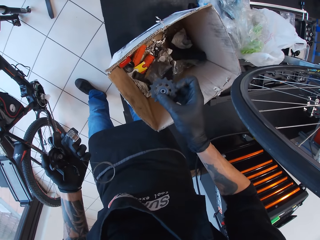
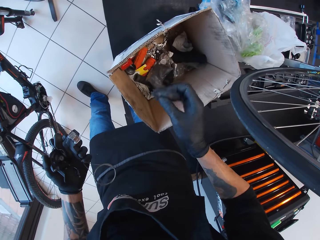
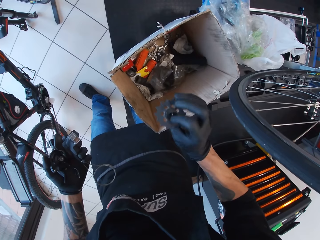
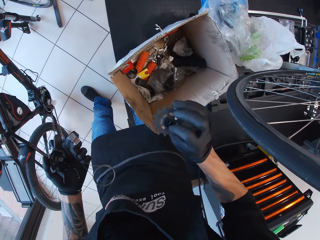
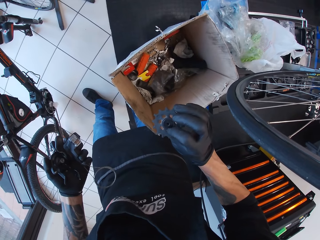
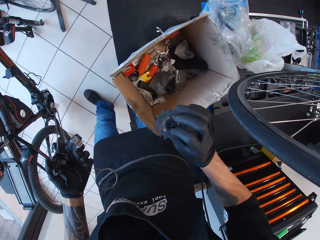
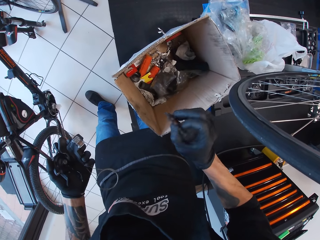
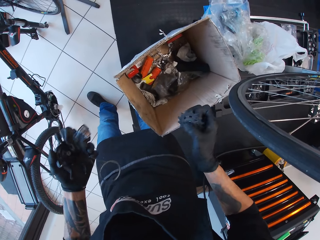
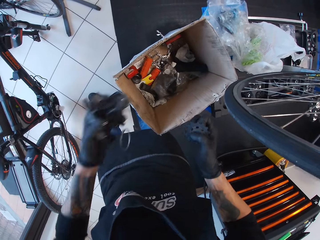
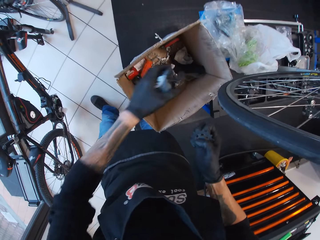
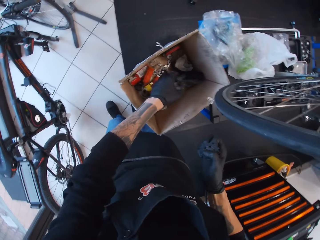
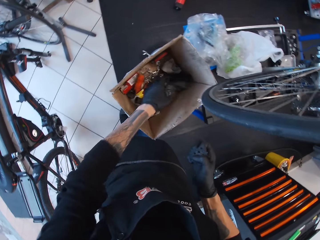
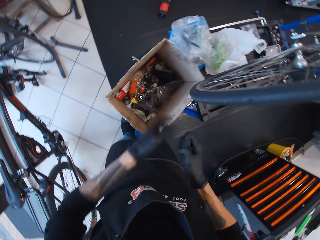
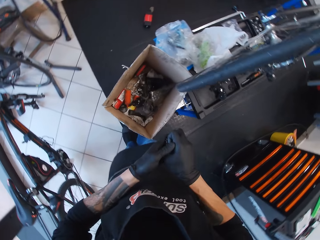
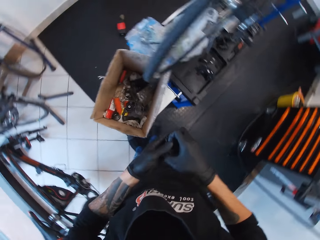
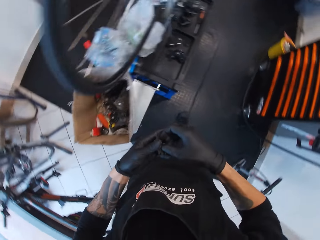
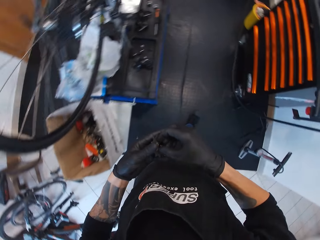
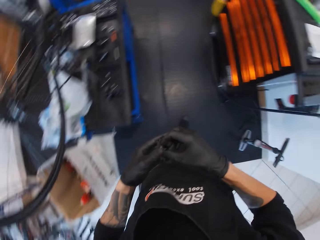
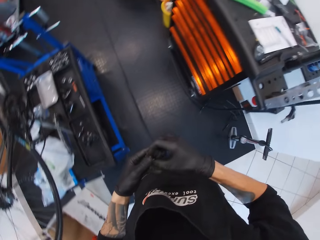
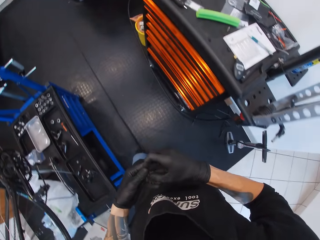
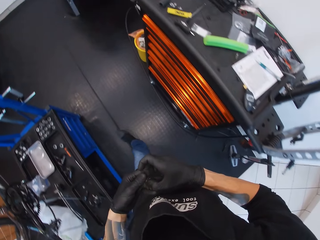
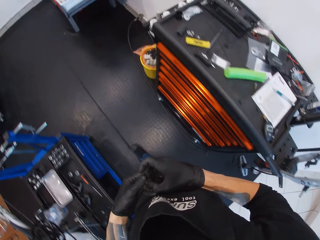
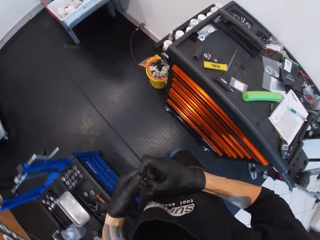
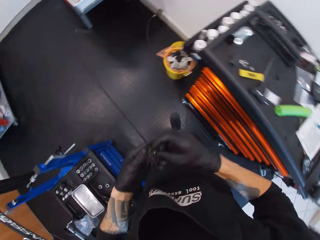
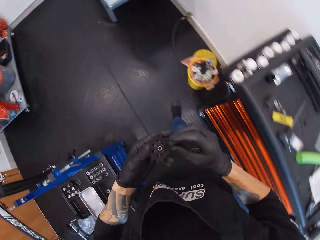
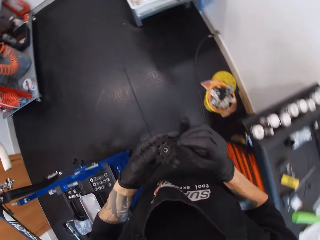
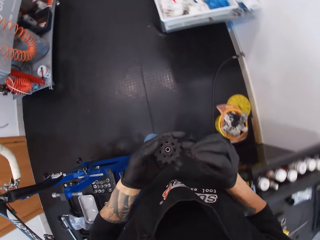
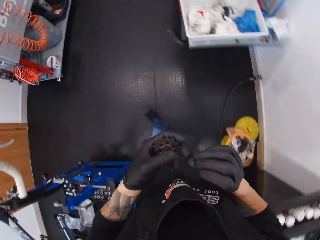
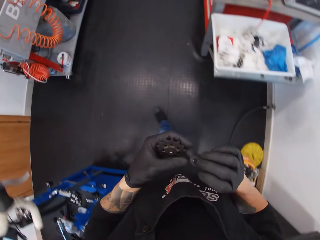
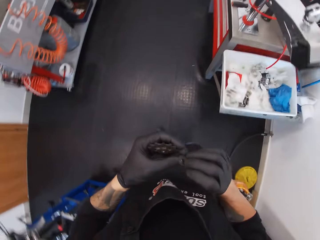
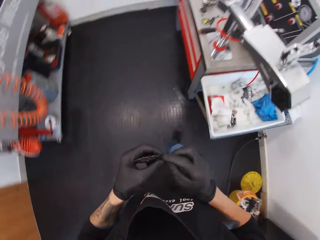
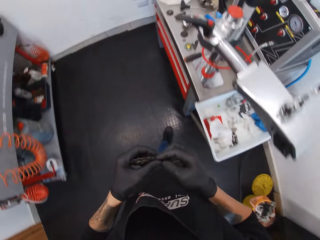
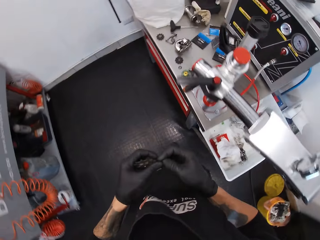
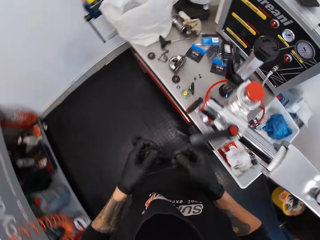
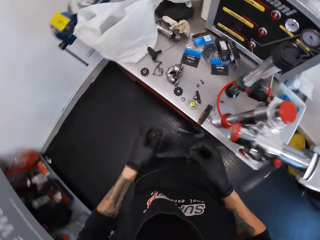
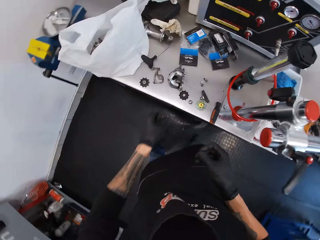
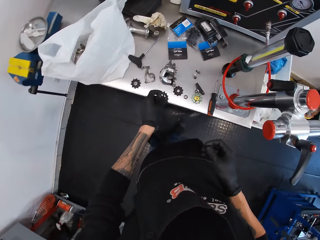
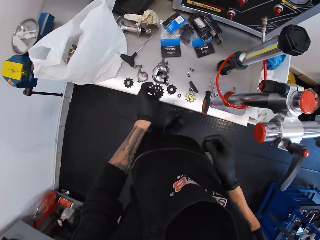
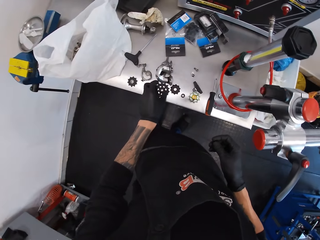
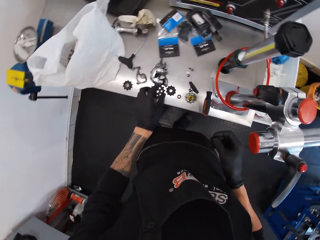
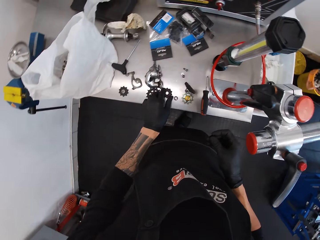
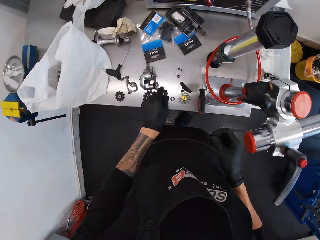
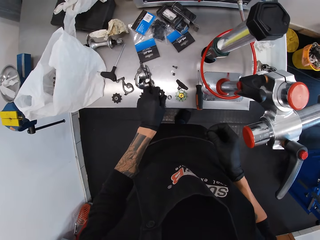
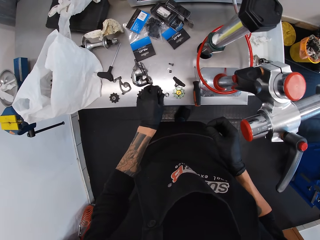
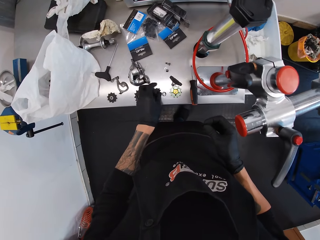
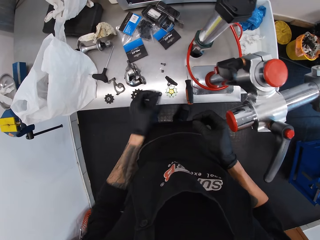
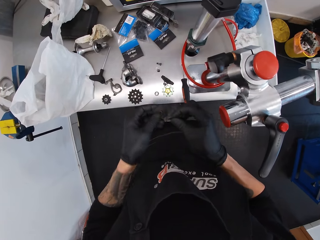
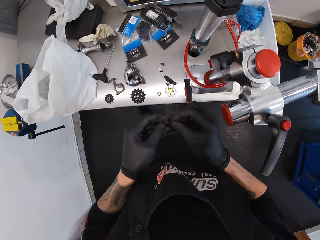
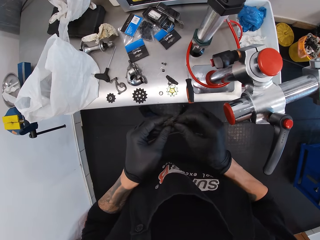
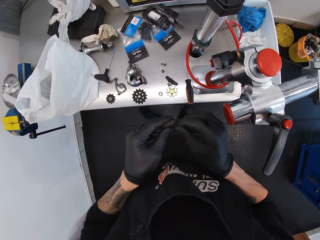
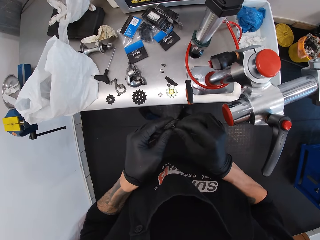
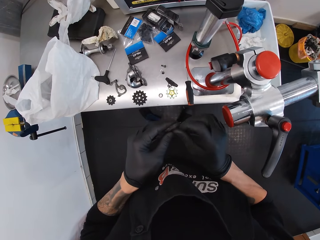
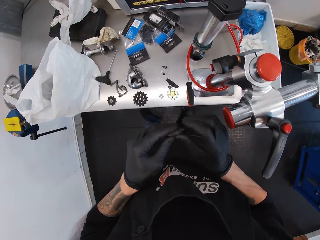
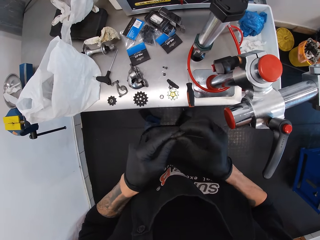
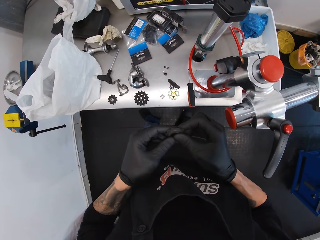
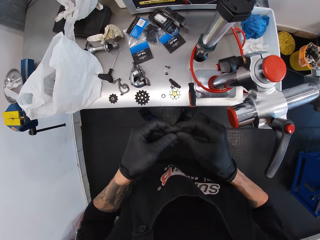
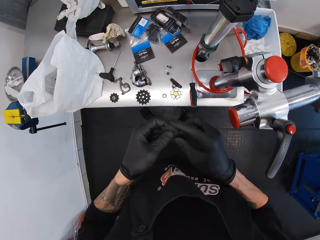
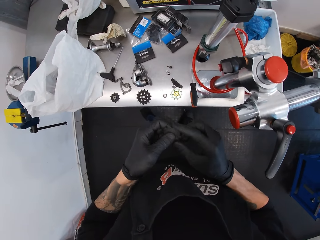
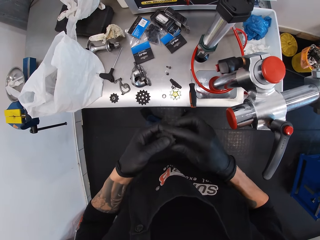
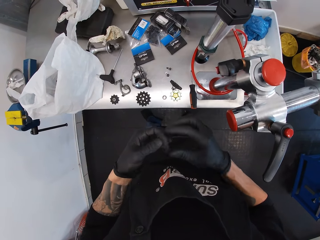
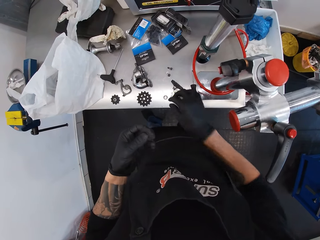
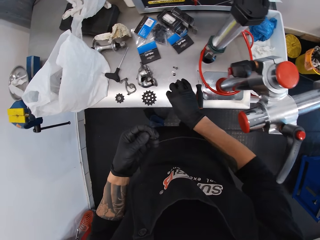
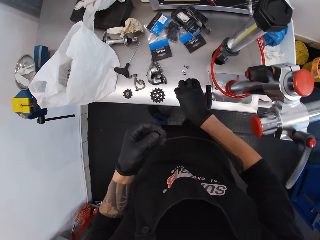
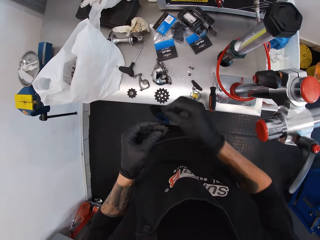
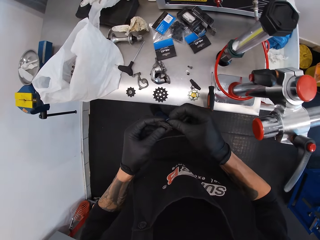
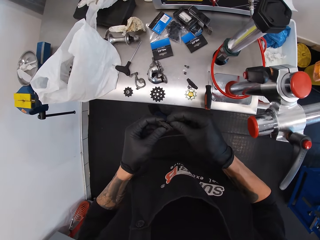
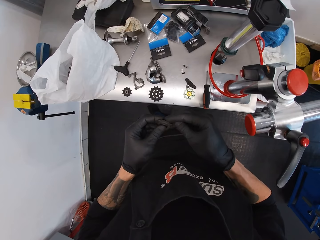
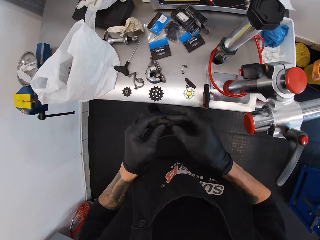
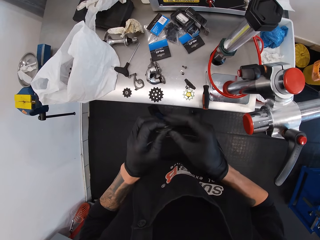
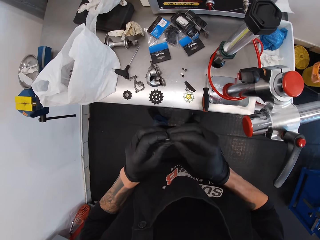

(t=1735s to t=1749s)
The camera wearer holds a chain wheel. They take something. They put tools in a box. They turn around and walk around. They put the chain wheel on a counter. They hold the chain wheel. They take something.

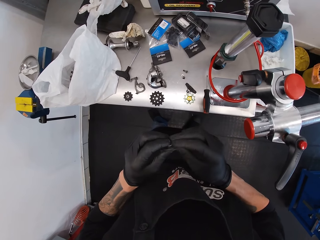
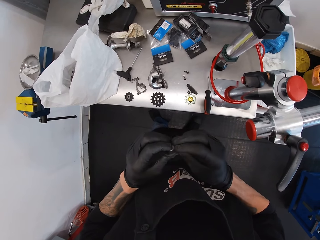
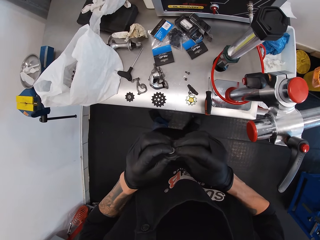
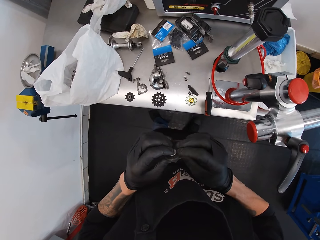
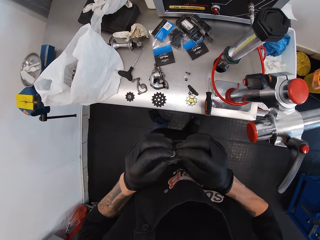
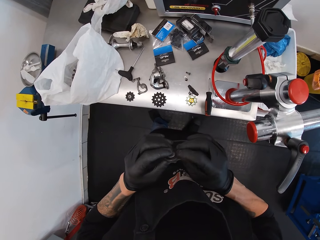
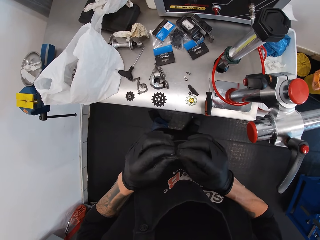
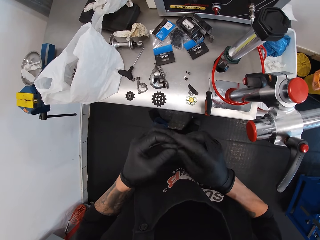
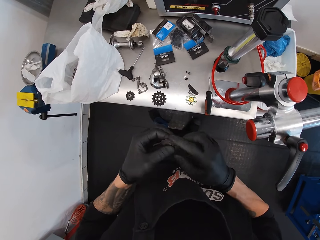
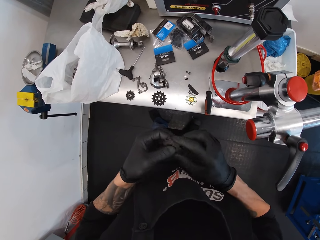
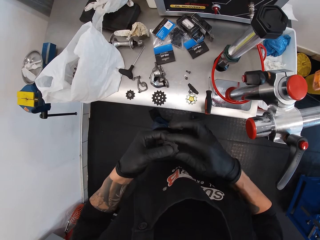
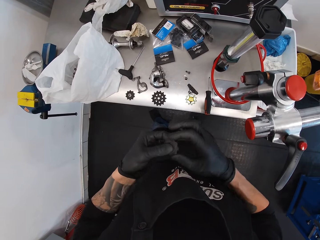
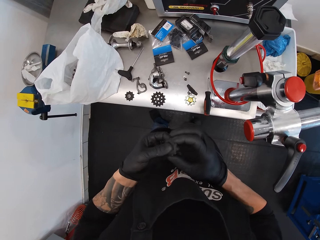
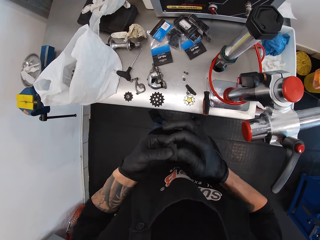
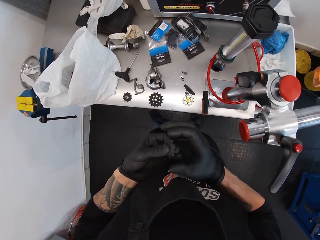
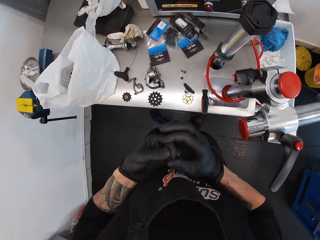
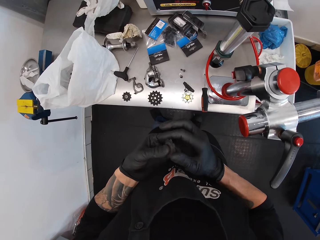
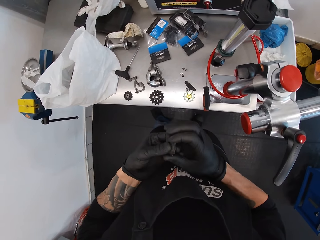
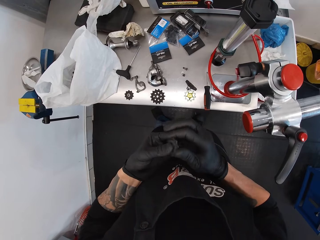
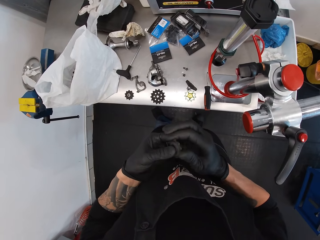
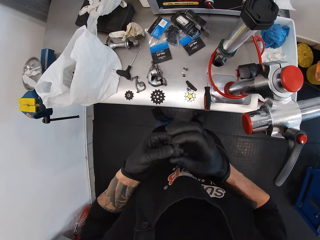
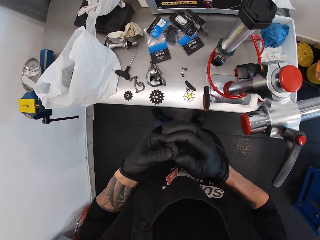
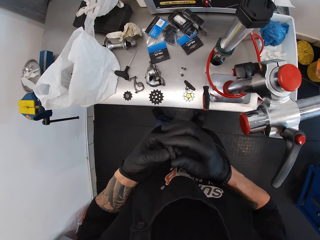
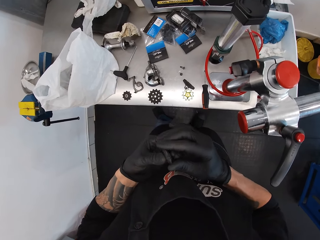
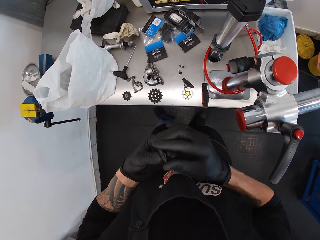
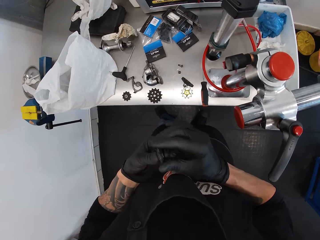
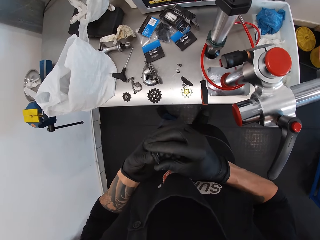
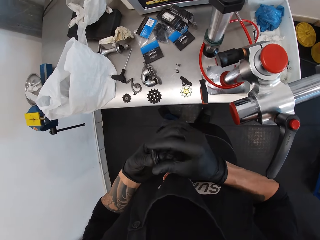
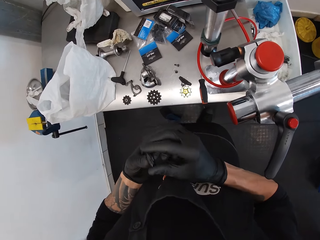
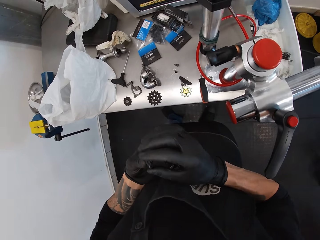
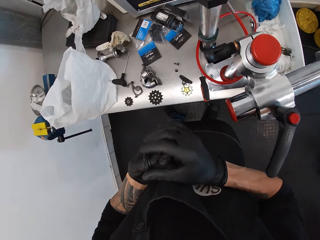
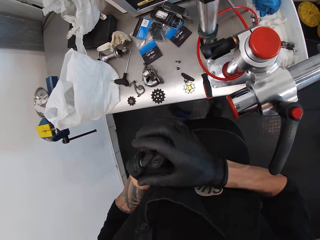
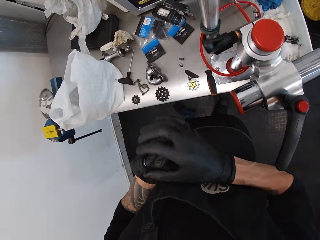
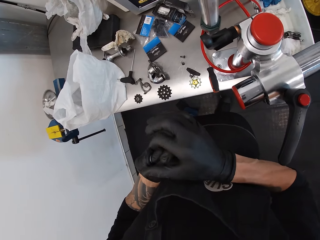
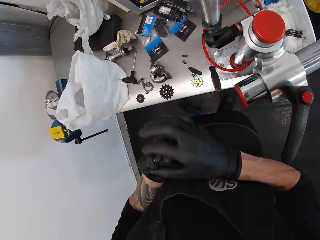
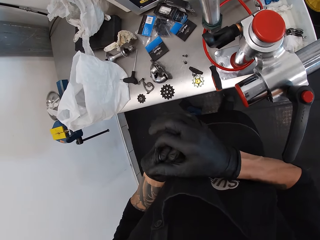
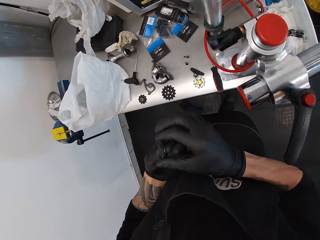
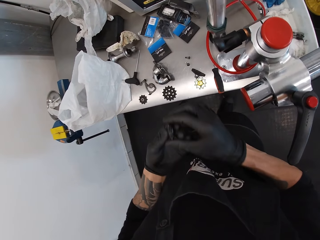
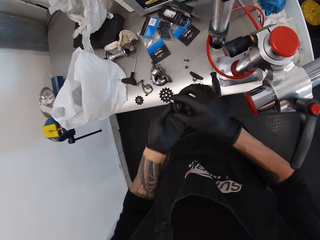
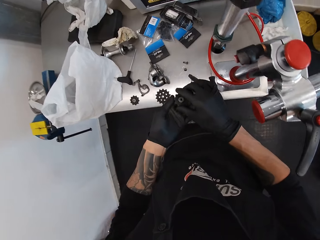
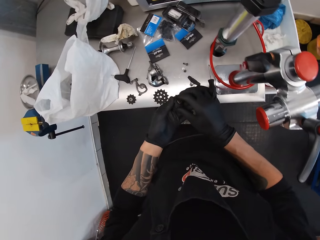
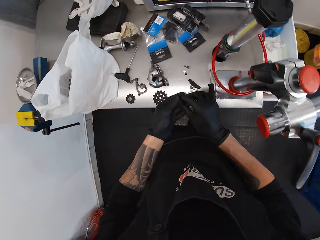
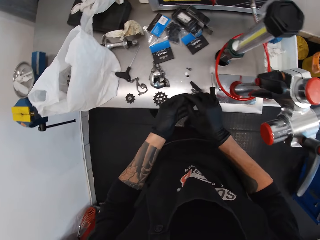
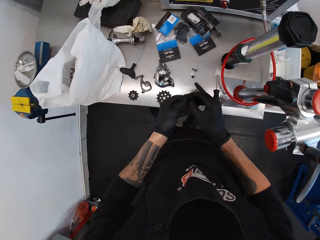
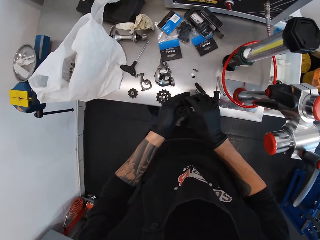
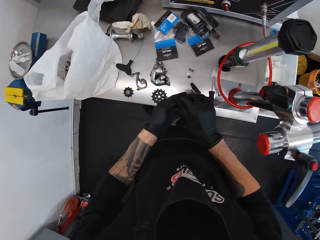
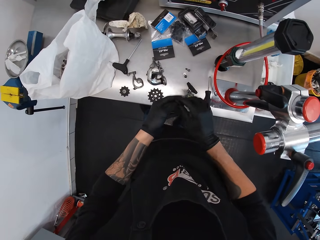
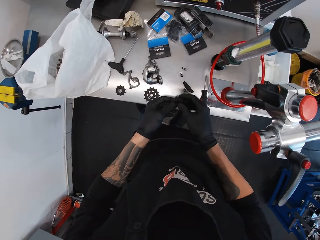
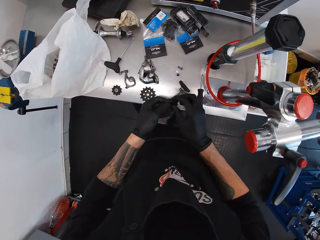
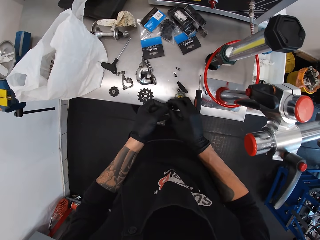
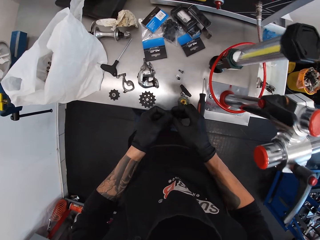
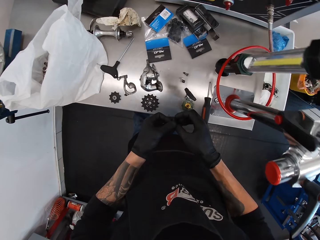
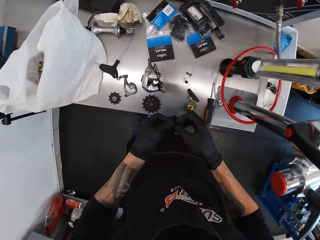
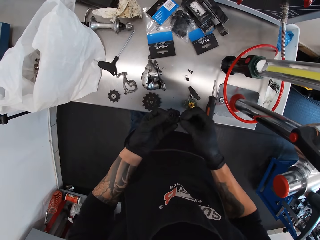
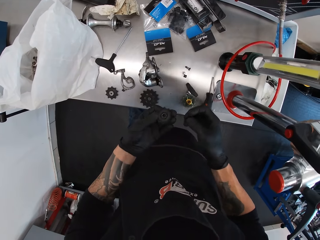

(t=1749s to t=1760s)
The camera wearer adjusts a chain wheel. They fix something.
